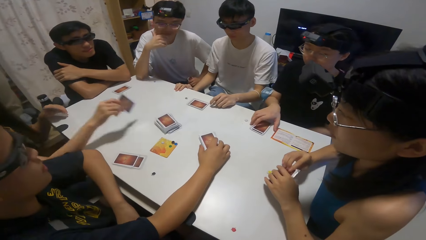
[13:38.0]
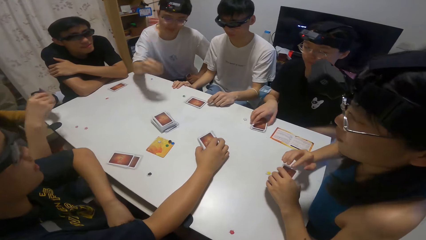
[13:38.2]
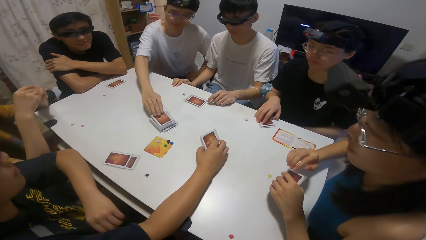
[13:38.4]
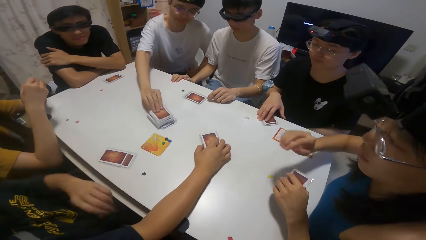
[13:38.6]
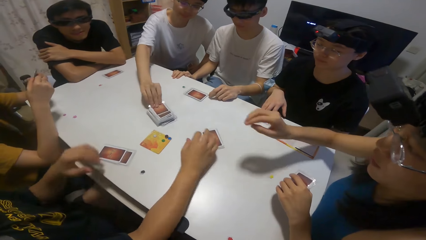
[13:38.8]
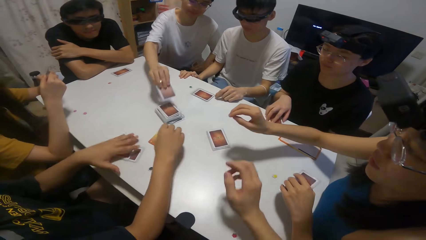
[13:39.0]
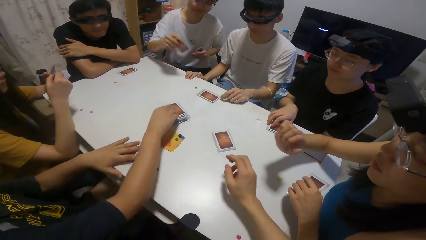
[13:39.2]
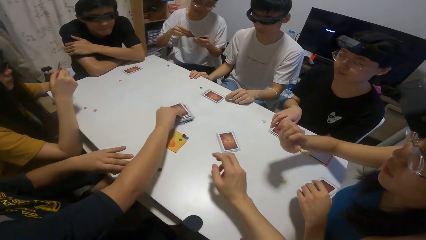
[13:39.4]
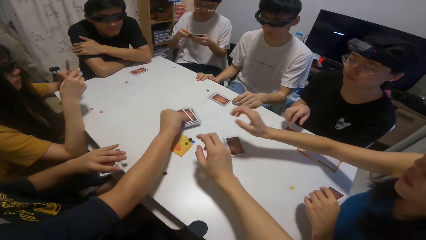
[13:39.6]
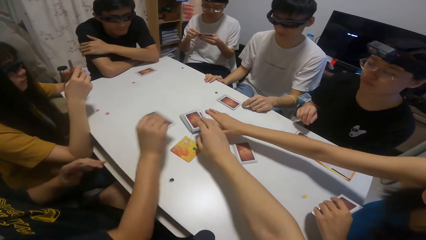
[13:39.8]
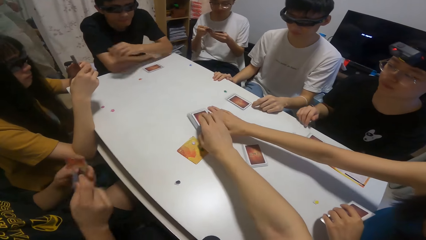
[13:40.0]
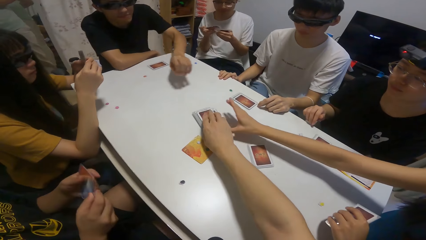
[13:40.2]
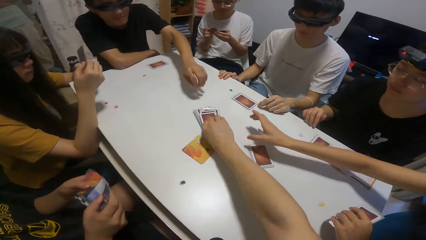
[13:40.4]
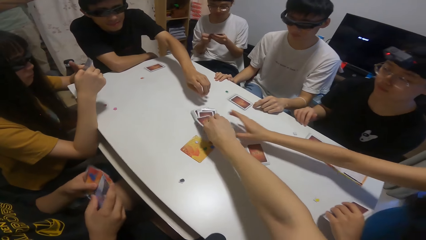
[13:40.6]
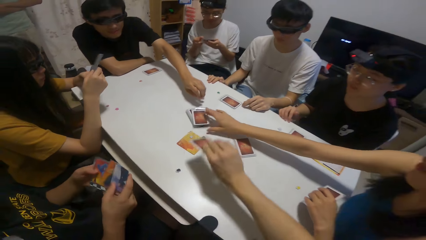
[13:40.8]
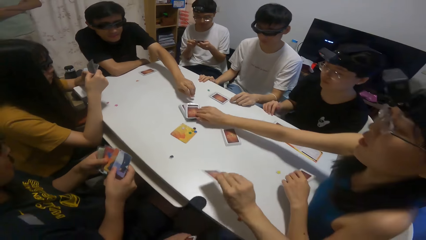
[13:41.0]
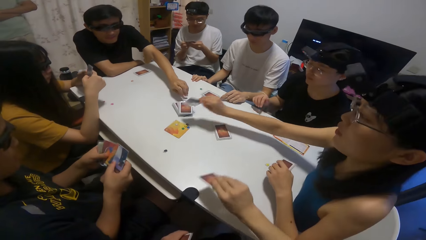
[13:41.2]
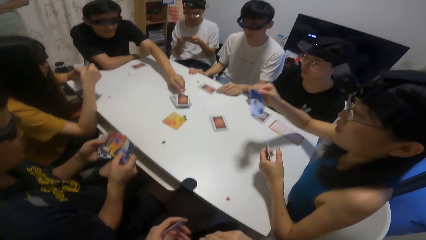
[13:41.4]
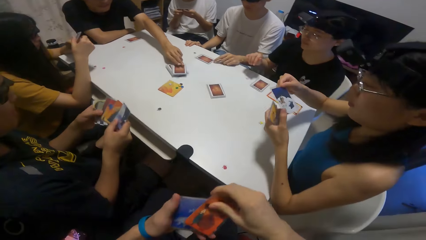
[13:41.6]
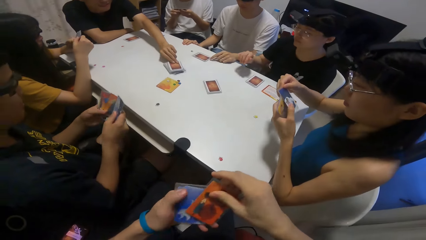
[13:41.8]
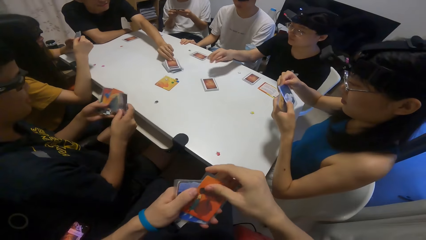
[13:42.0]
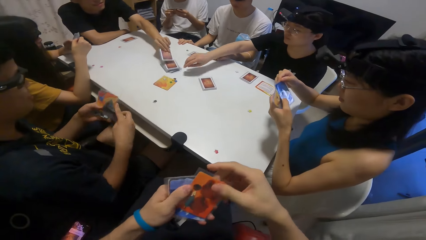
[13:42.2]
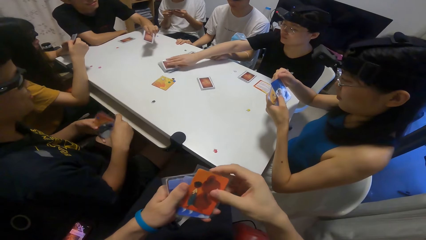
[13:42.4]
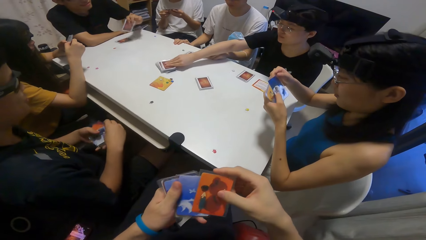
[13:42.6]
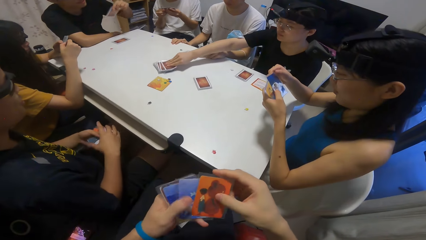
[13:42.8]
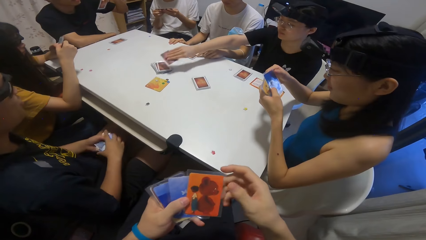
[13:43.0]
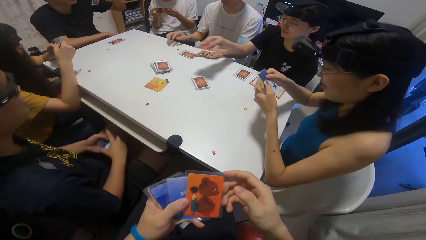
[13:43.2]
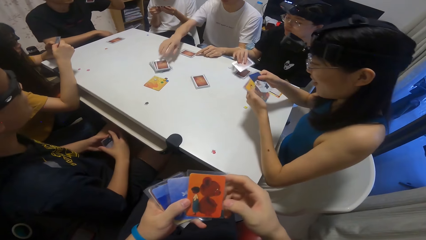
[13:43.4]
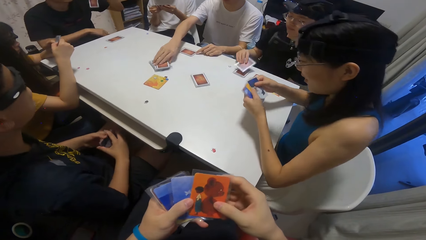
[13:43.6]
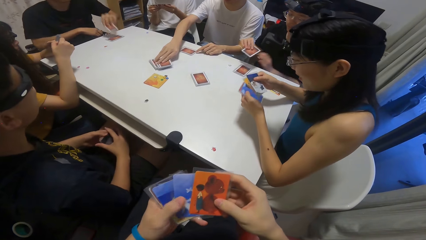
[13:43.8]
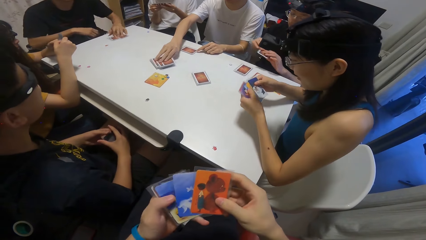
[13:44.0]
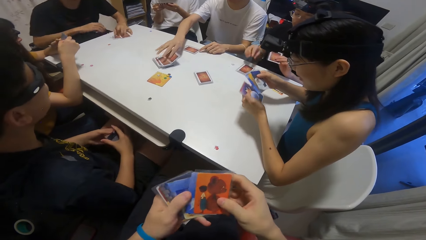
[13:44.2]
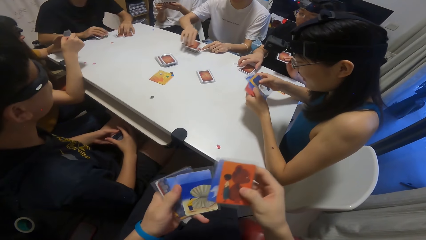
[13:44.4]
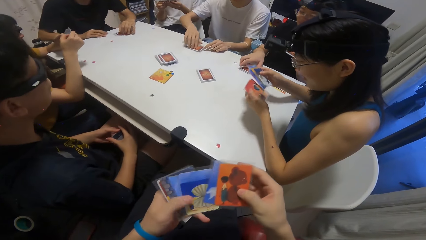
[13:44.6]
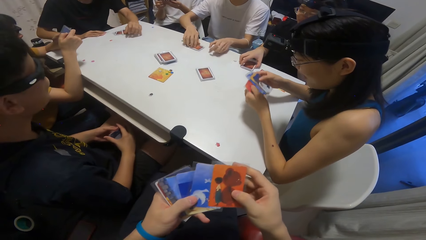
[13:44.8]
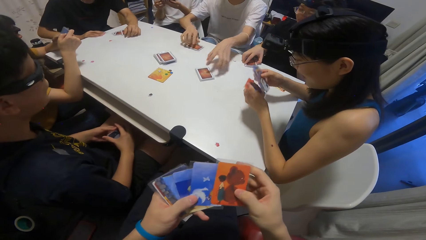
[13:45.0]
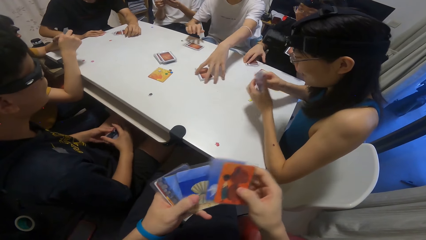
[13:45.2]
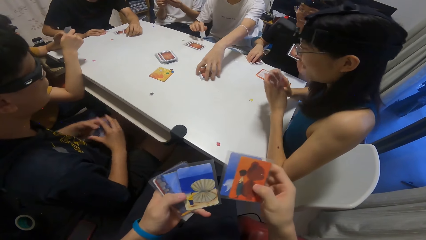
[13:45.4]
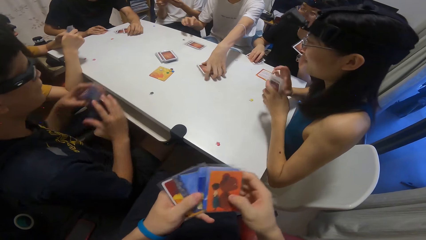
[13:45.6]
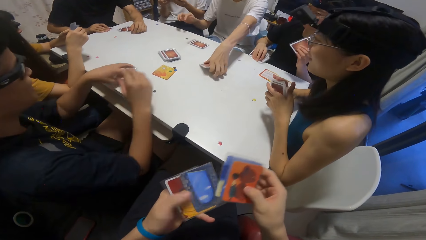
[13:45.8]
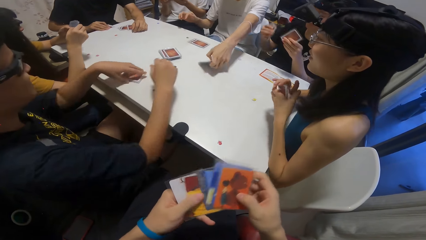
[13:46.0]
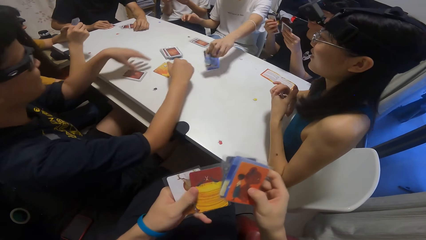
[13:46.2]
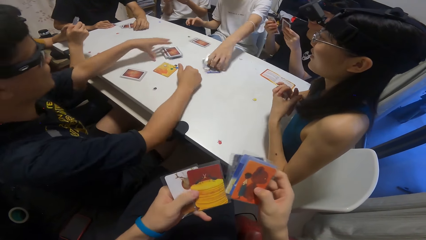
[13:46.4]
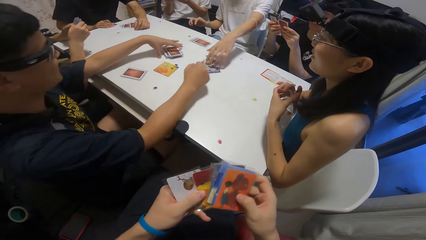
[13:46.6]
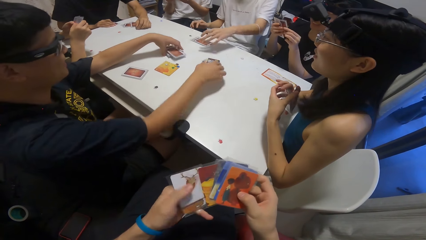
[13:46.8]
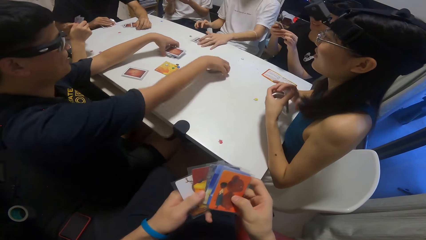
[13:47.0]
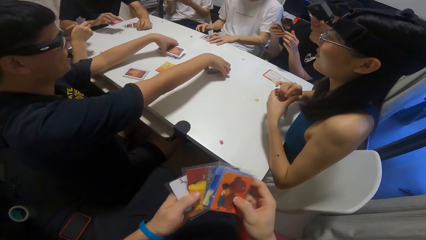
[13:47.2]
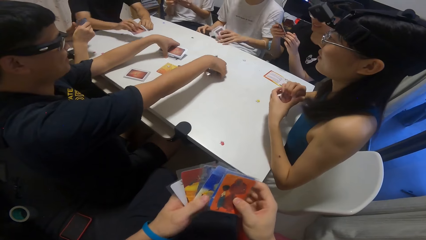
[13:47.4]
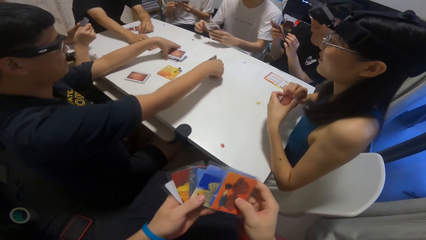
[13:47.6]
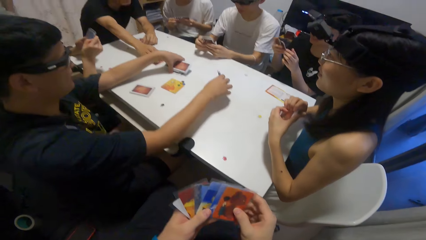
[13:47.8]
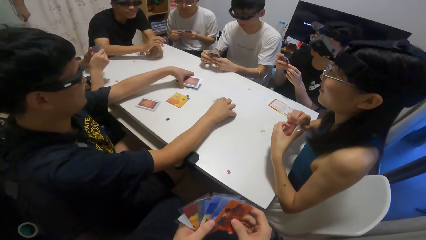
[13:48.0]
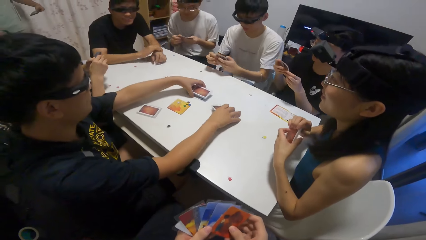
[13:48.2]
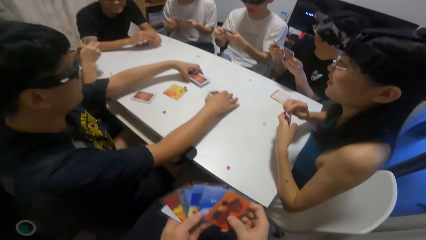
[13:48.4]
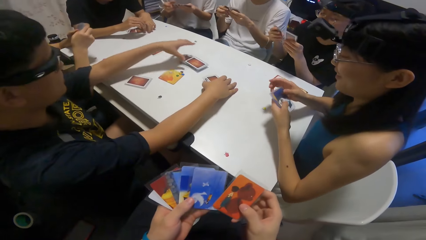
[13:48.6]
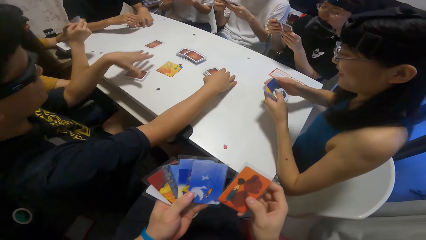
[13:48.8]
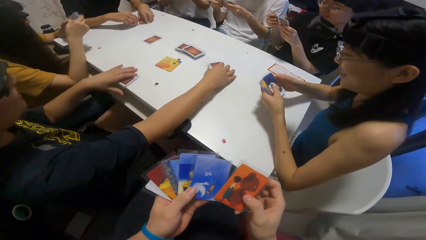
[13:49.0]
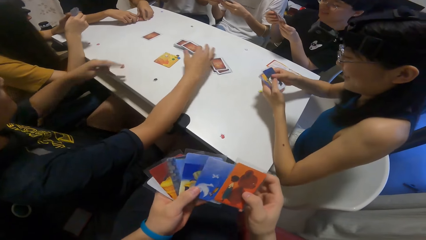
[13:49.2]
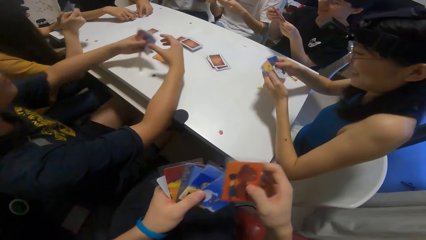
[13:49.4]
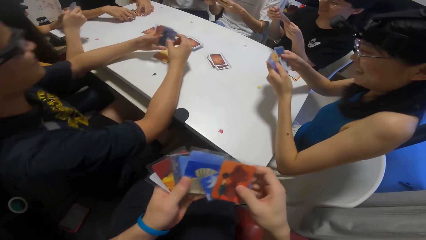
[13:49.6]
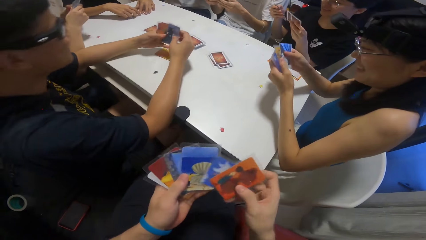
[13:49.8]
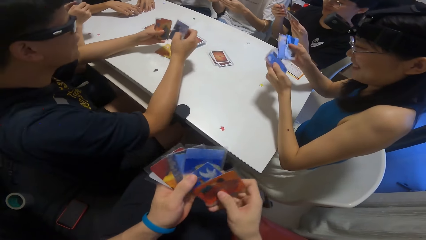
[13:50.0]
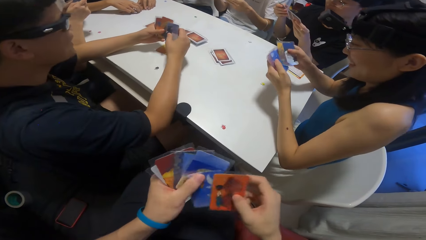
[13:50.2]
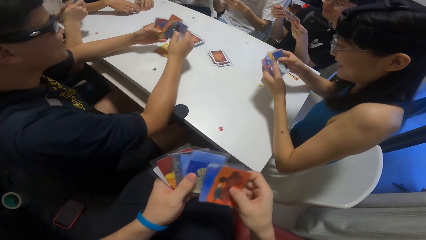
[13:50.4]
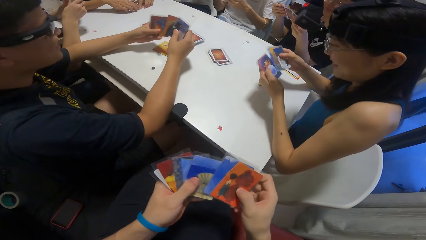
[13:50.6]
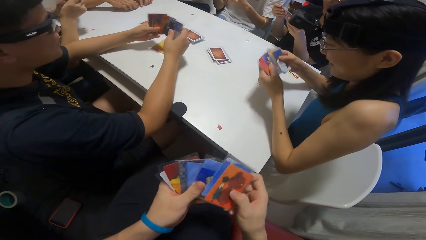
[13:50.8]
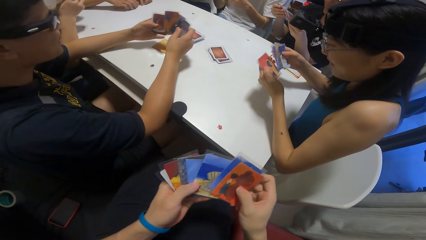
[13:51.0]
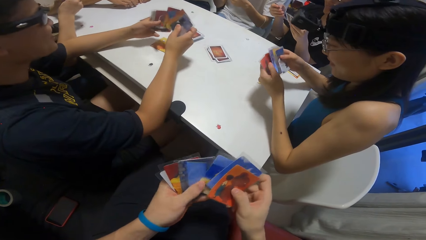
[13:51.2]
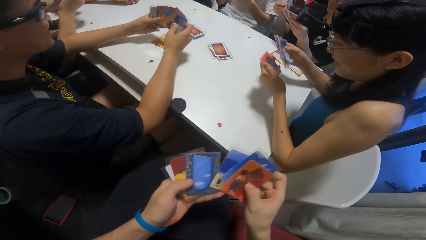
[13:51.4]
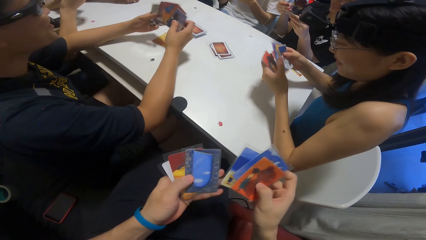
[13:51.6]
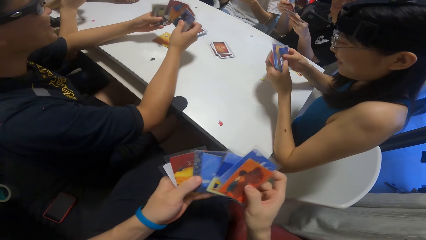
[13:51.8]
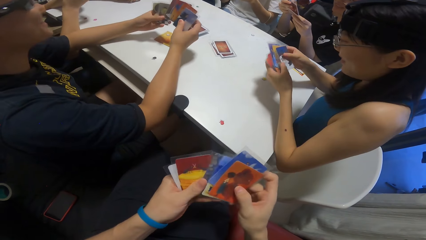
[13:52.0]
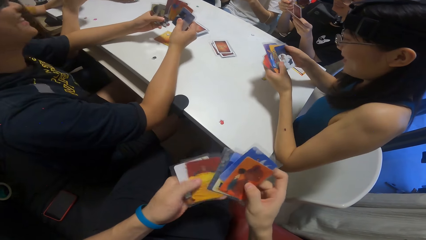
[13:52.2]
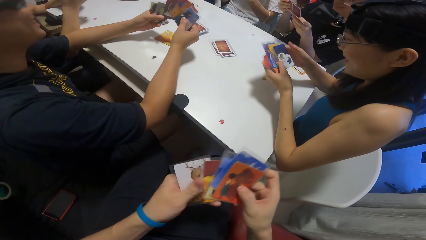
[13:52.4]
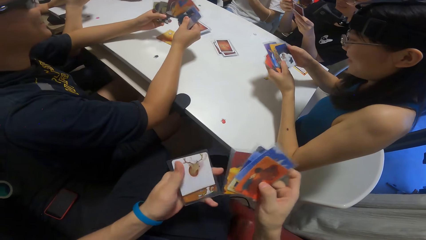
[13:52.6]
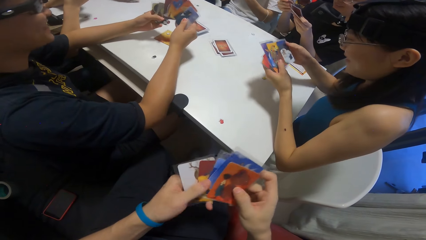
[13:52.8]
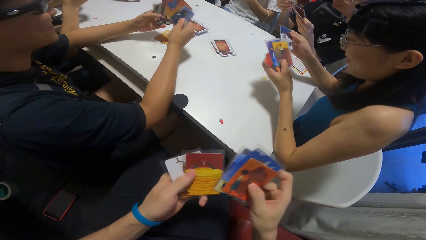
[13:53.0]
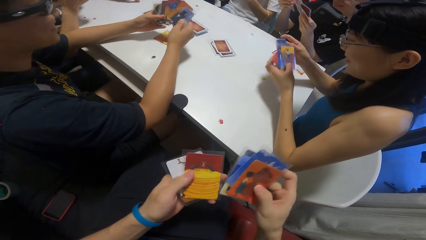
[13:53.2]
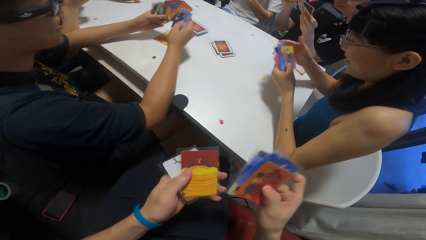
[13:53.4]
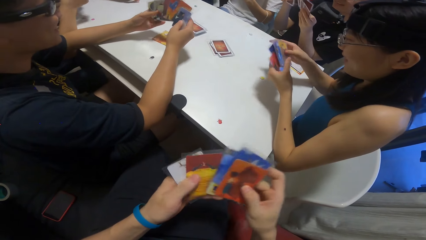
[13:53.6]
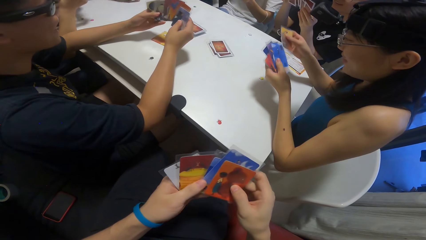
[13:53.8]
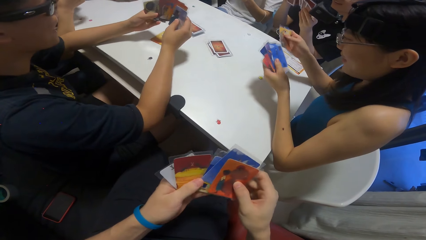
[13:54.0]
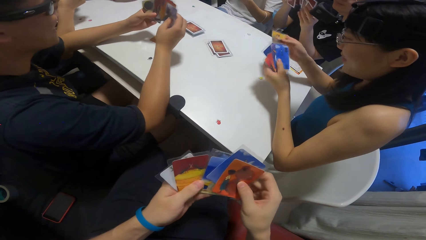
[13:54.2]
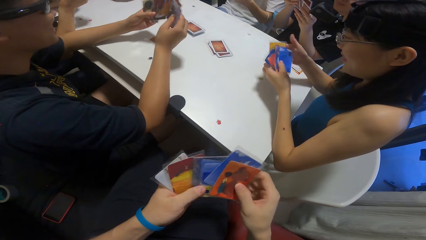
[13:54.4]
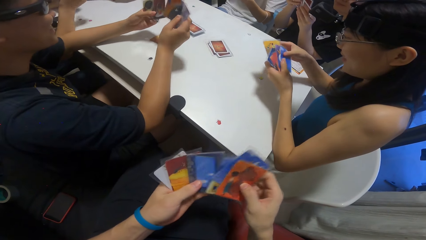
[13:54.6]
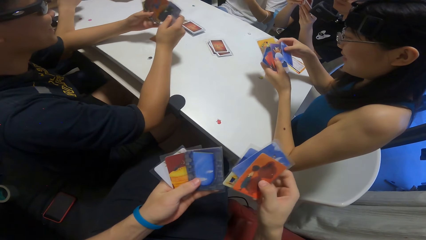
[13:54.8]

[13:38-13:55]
A girl picks a card on the table with her right hand. A boy picks a card on the table with his right hand. Another boy picks a card on the table with his right hand. The camera wearer picks a card on the table with her right hand. Another girl picks a card on the table with her right hand. A third boy picks a card on the table with his right hand. A third girl picks a card on the table with her right hand. A fourth boy picks a card on the table with his right hand. A person shuffles the card. The camera wearer shuffles the card. The fourth boy flips some cards on the table with his left hand. The second boy drops some cards on the table. Another person shuffles cards with both hands. The second boy moves a pile of cards on the table with his left hand and moves a pile of cards on the table with his right hand. The camera wearer counts the cards on her hands. She shuffles the card on the table.
